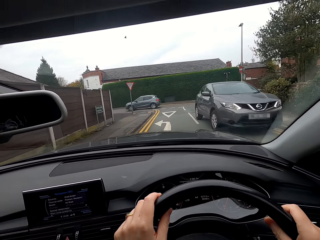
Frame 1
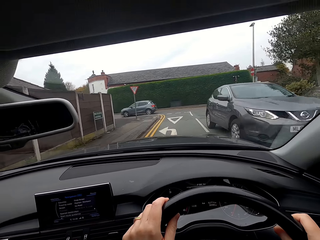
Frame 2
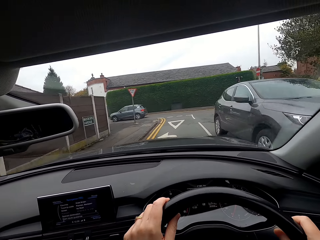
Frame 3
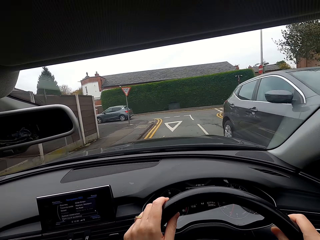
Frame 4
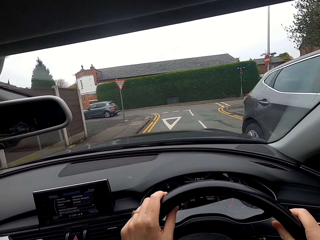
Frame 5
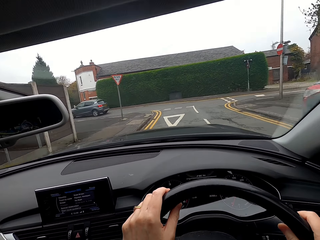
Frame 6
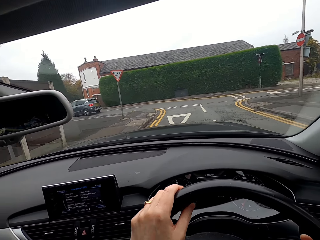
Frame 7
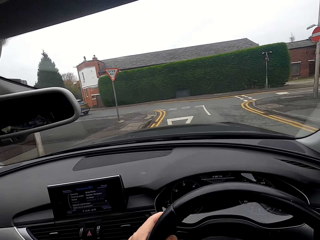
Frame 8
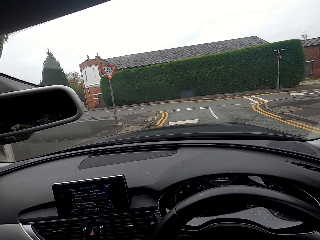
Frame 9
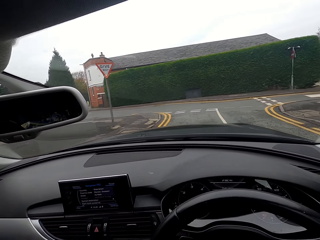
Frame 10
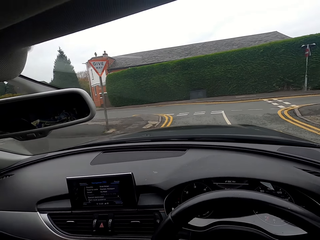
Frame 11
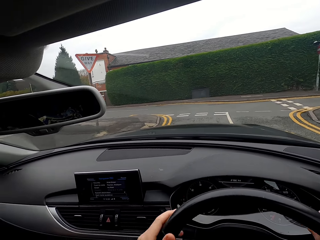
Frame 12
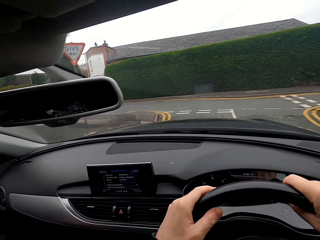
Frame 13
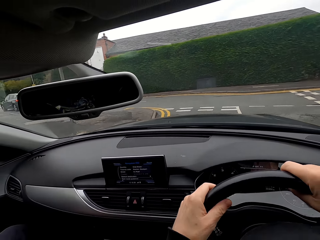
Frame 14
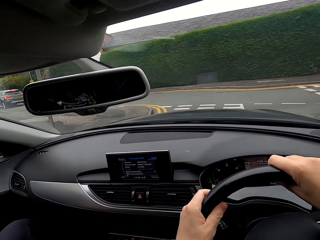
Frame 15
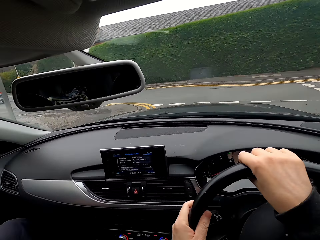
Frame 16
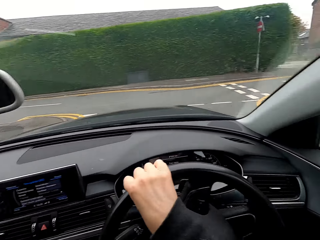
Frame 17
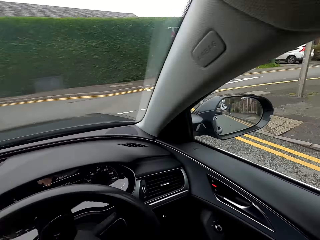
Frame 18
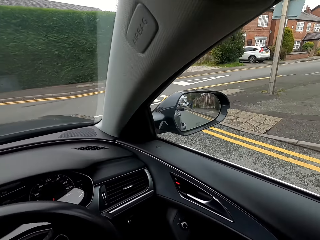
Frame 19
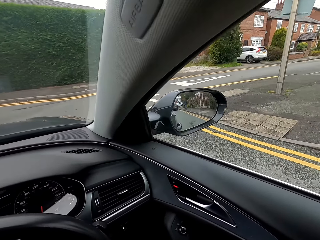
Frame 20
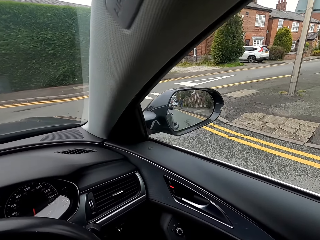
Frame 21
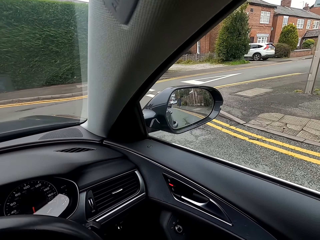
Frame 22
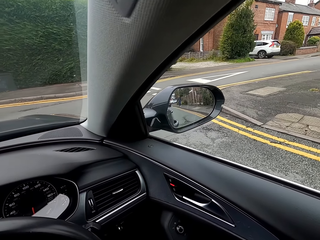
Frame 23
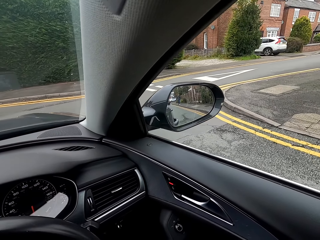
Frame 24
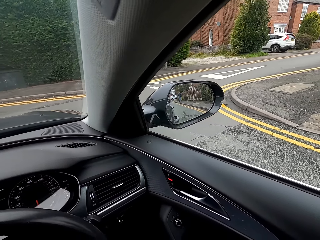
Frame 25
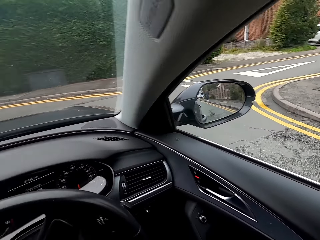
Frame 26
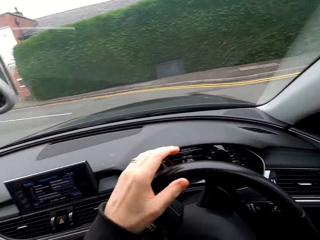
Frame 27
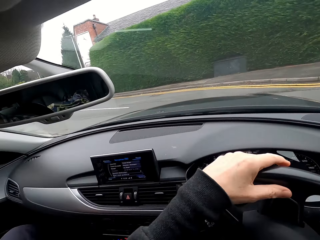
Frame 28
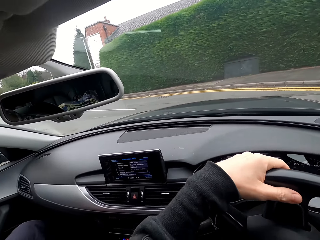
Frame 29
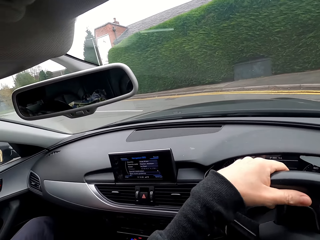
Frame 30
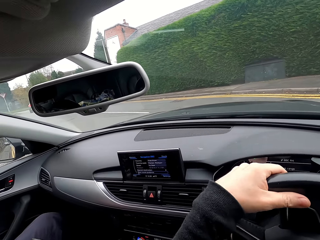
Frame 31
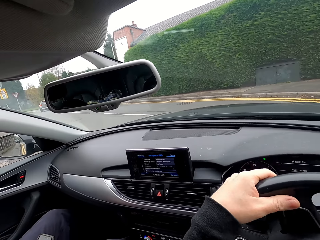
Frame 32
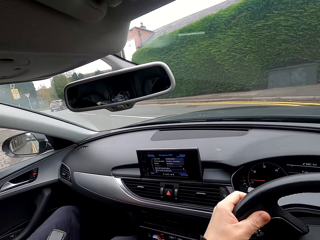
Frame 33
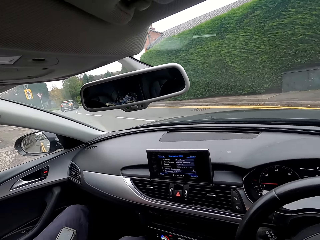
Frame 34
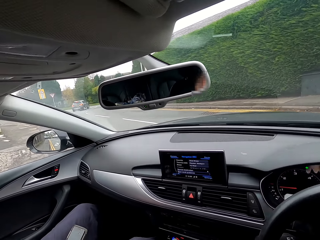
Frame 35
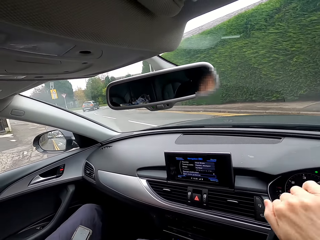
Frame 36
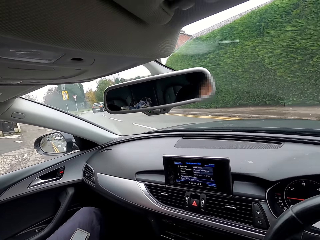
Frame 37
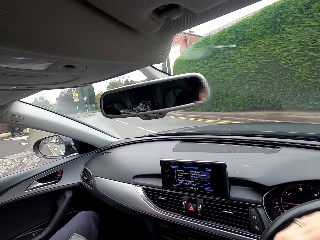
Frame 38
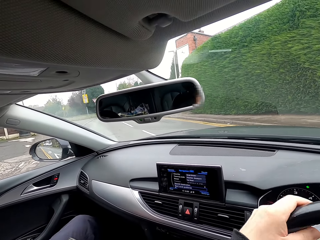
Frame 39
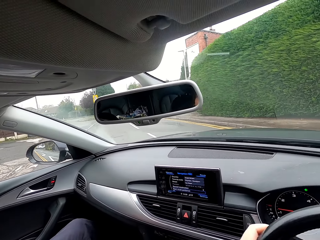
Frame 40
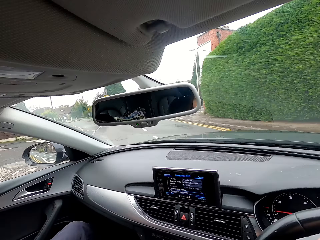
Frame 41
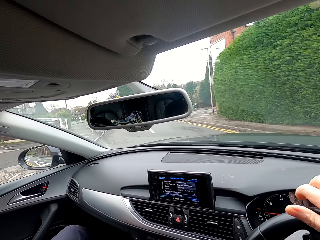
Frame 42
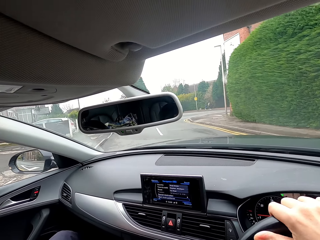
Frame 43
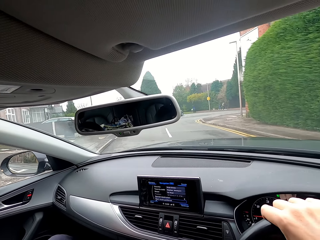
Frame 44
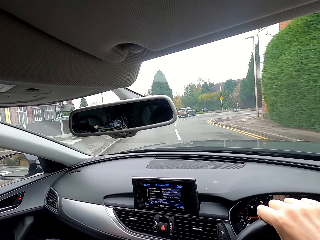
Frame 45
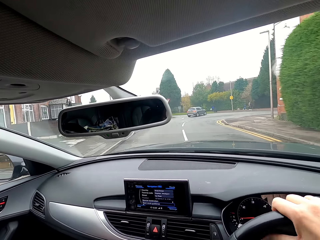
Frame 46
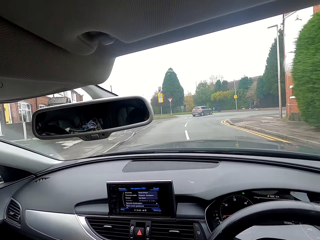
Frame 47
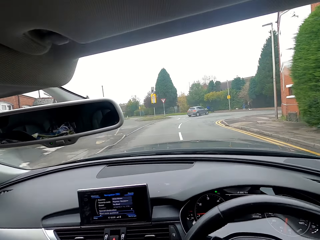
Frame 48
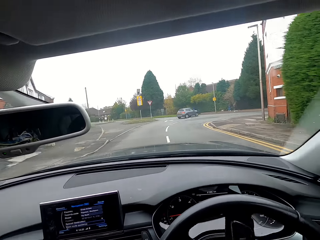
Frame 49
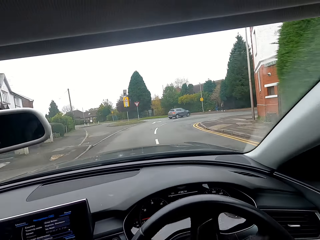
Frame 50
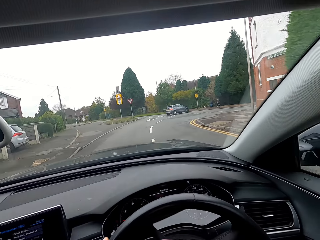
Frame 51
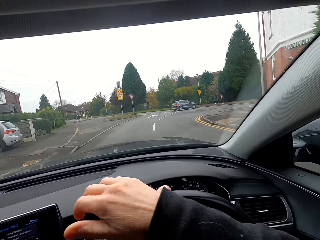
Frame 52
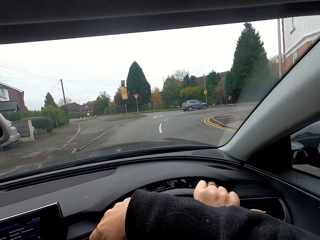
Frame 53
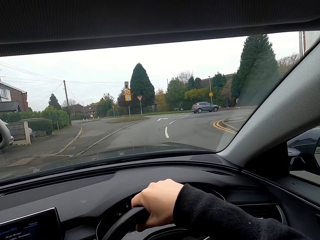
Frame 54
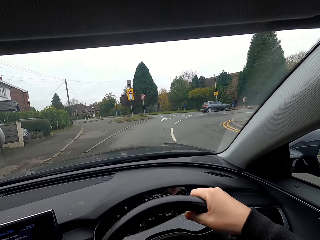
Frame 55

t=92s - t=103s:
The camera wearer looks sideways. They turn the steering.

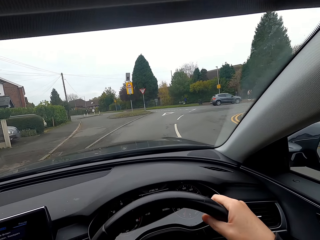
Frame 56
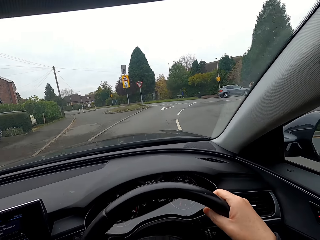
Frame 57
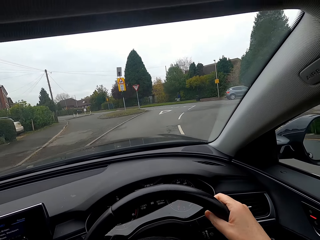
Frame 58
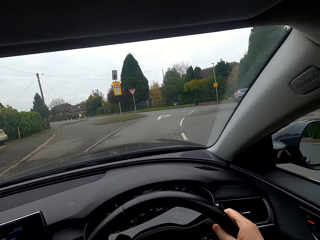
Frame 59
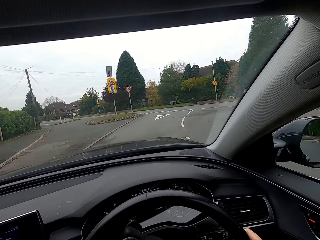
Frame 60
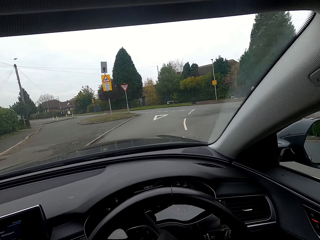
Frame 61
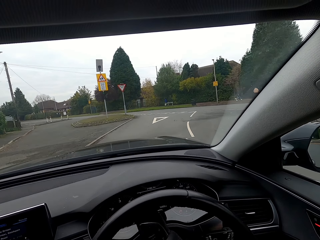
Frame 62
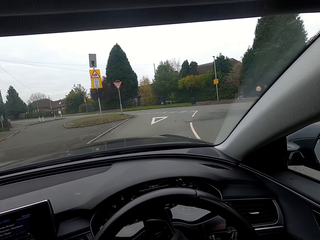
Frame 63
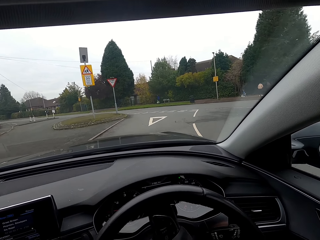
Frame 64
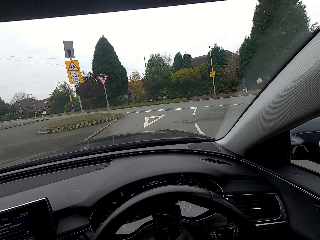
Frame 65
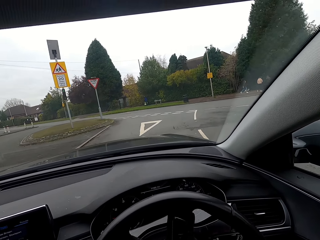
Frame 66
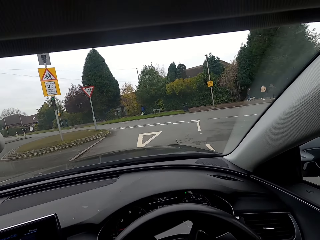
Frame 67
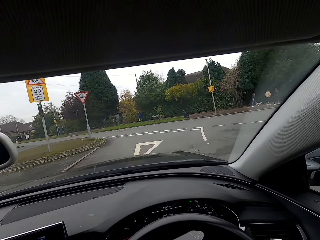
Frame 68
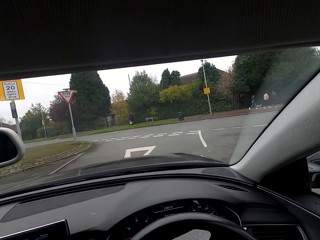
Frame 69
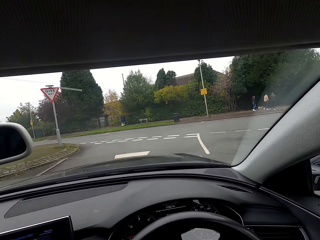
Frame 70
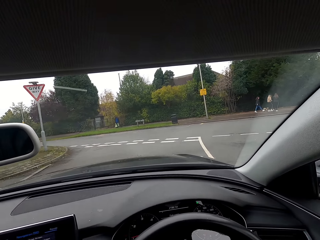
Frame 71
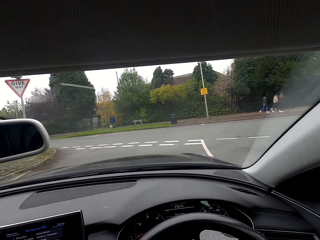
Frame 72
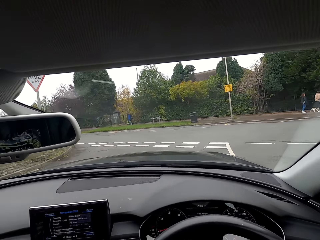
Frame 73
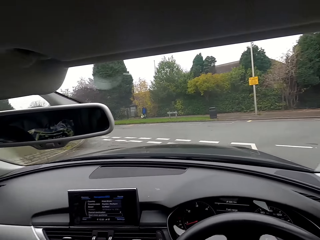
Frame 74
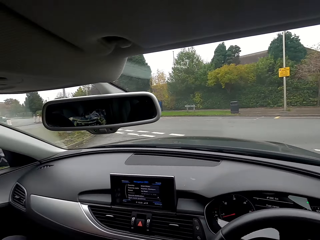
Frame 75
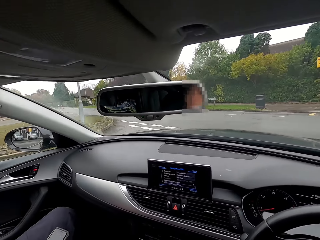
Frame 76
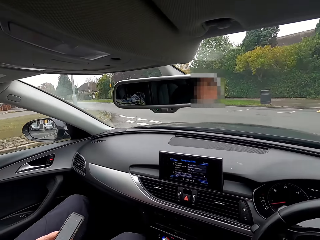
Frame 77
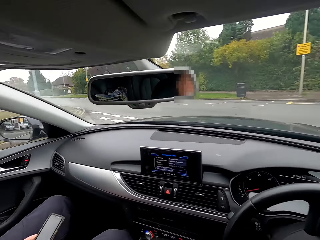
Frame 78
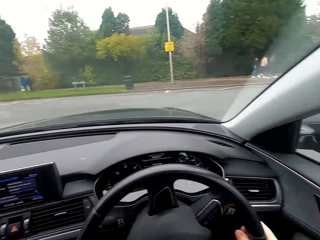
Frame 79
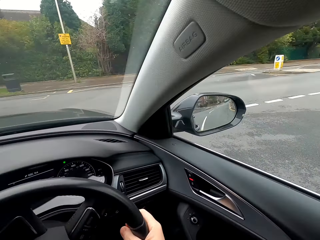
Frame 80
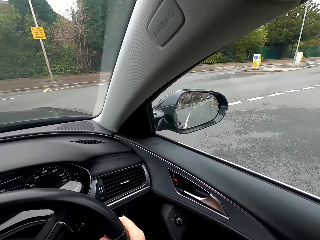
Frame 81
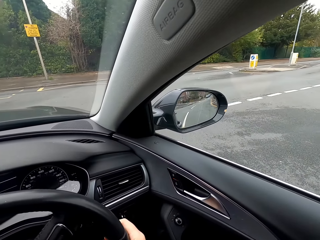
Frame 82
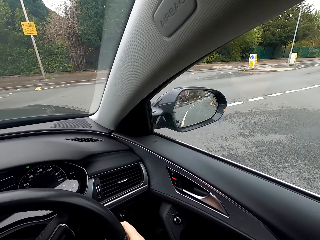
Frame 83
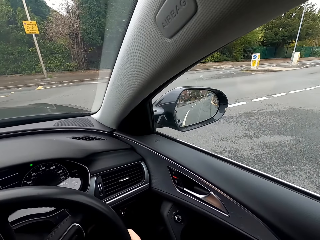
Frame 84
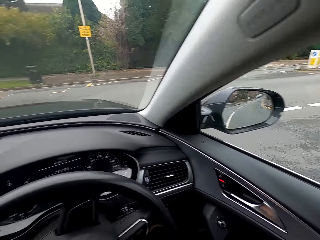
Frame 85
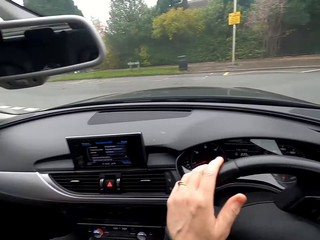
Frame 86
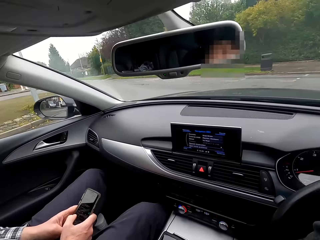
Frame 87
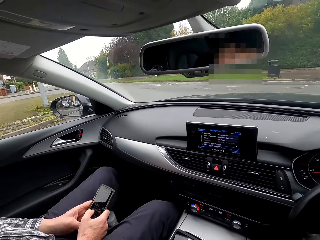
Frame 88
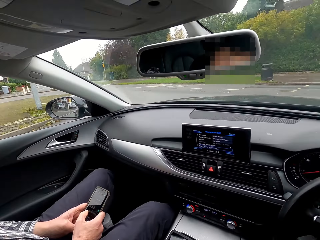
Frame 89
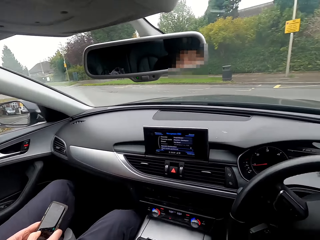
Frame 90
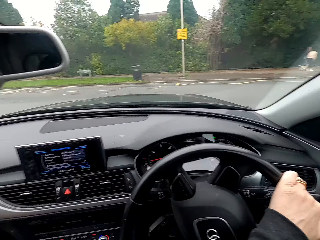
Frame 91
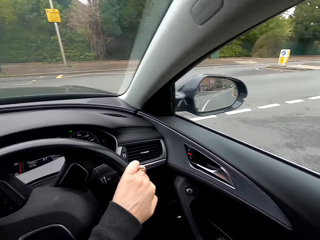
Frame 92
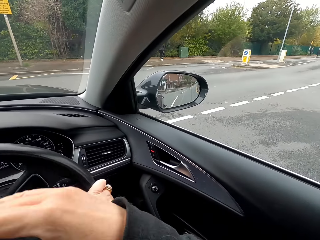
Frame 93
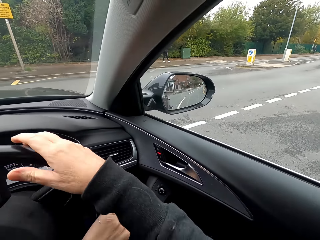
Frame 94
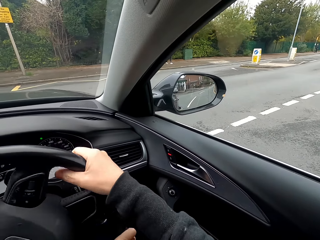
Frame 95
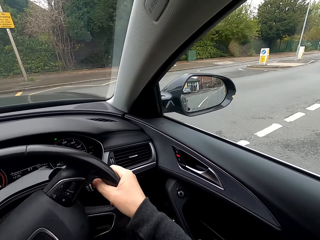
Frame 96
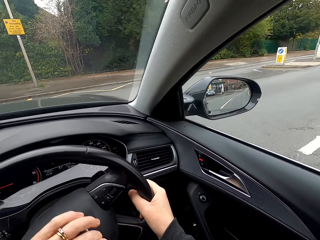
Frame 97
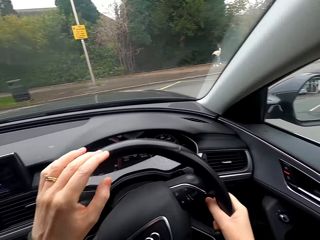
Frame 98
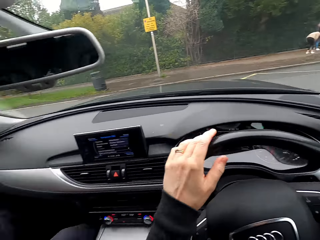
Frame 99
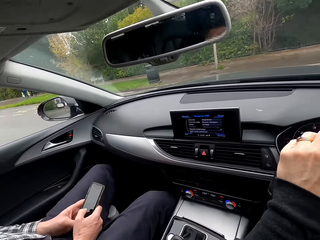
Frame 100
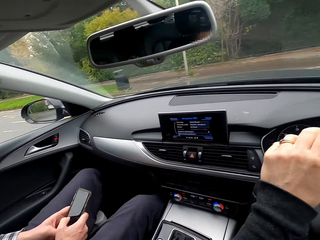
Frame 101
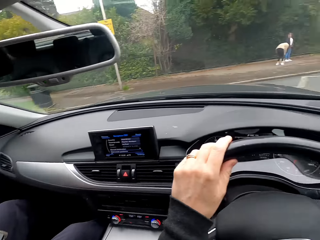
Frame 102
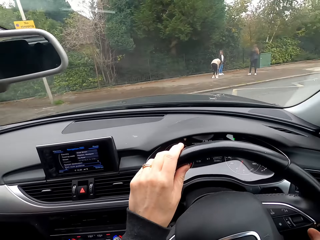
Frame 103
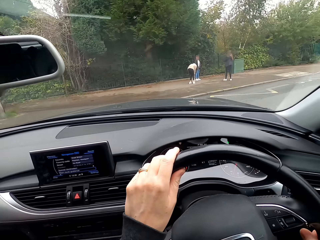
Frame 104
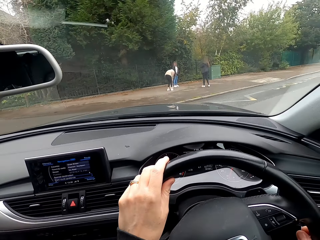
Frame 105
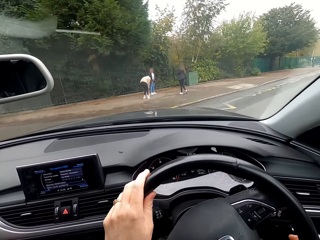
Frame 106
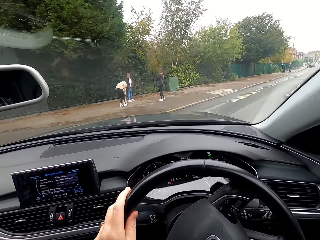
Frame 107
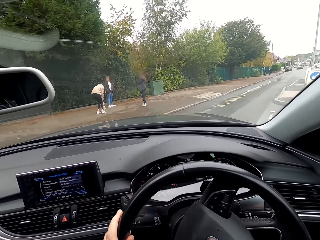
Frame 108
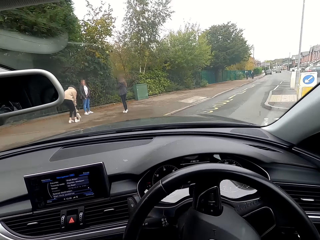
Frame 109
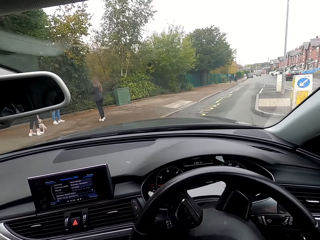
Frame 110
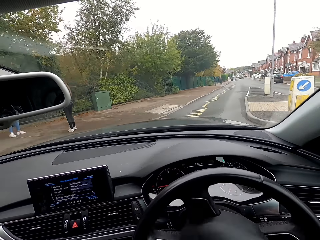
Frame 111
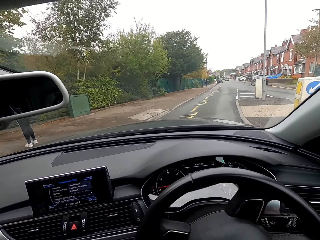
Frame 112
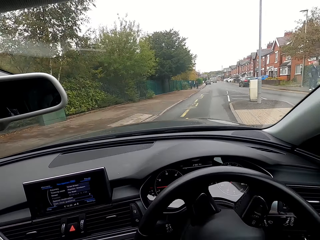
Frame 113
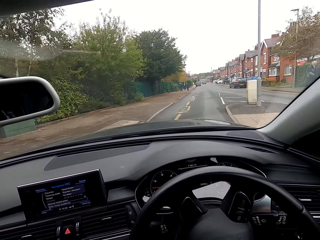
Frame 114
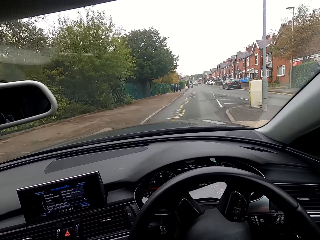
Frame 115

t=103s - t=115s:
The camera wearer turns right.
